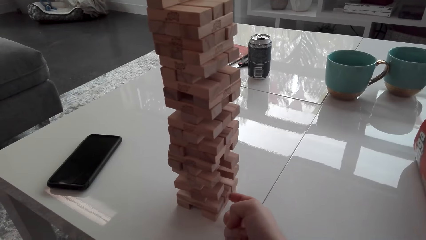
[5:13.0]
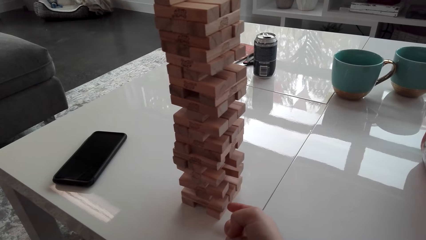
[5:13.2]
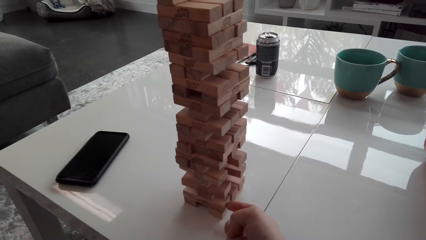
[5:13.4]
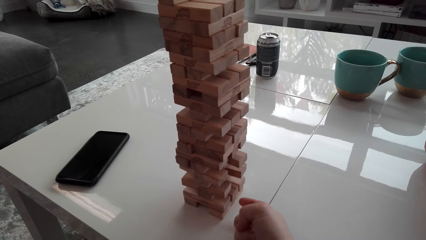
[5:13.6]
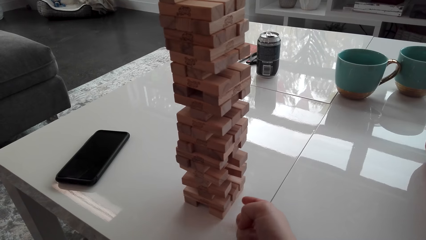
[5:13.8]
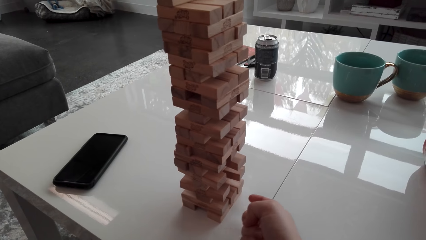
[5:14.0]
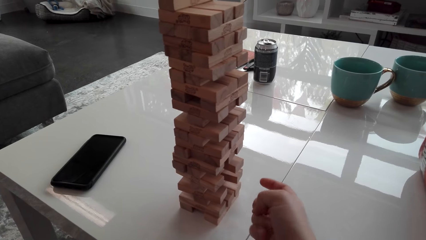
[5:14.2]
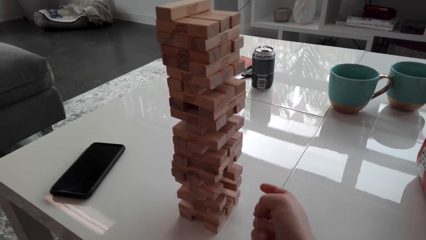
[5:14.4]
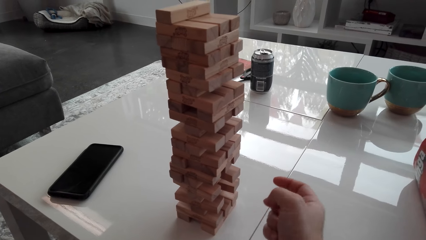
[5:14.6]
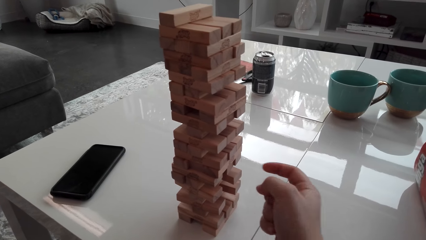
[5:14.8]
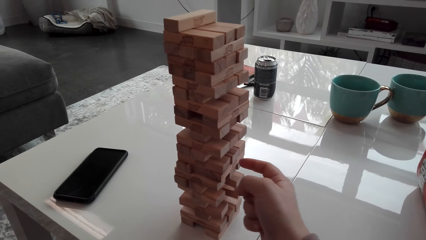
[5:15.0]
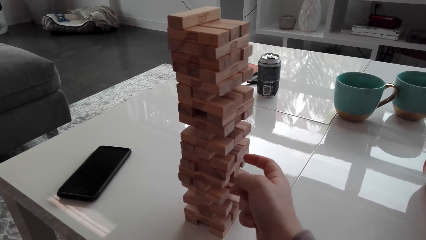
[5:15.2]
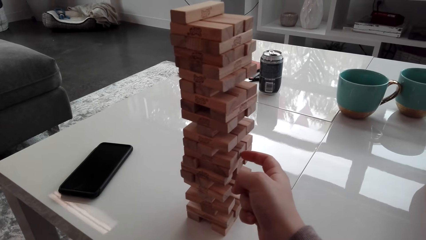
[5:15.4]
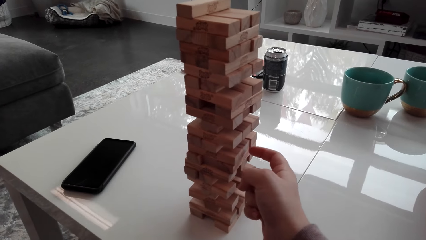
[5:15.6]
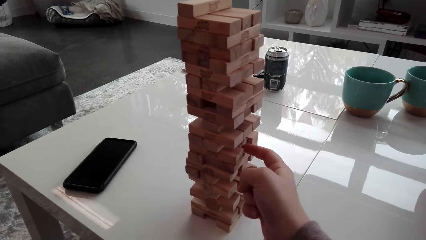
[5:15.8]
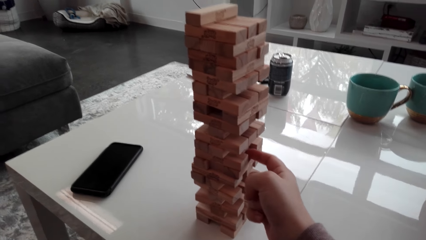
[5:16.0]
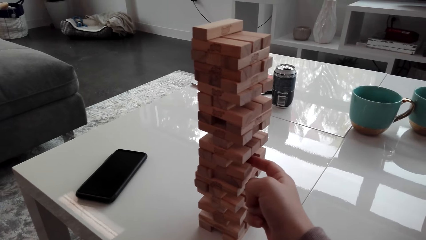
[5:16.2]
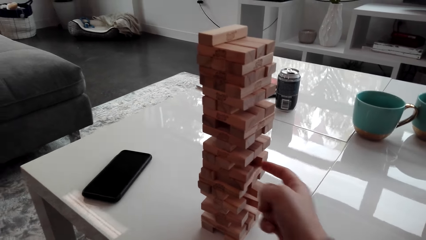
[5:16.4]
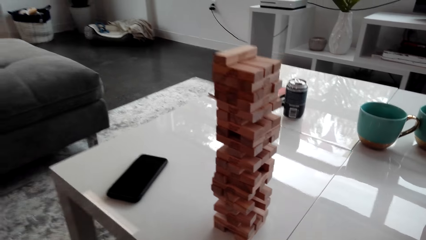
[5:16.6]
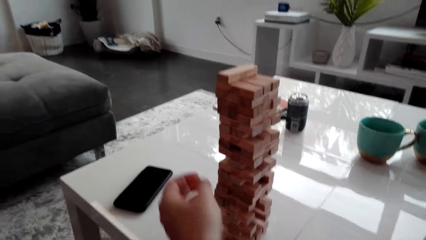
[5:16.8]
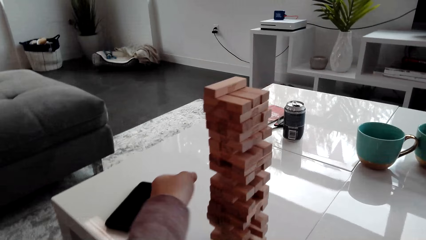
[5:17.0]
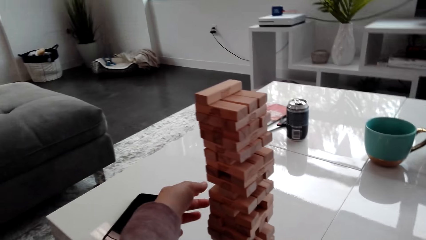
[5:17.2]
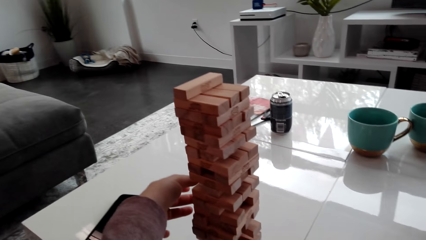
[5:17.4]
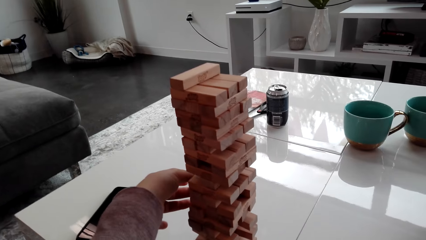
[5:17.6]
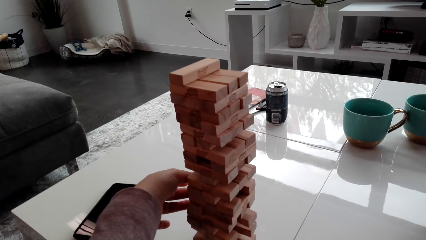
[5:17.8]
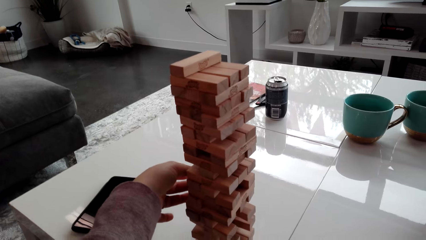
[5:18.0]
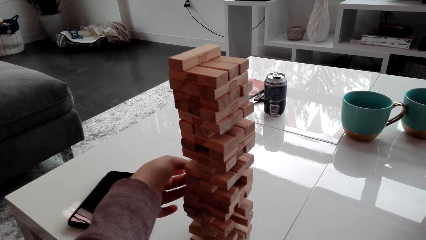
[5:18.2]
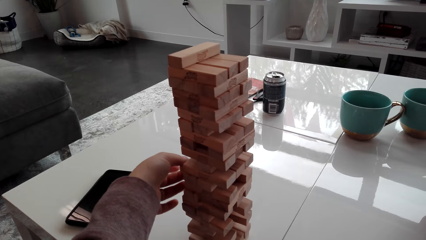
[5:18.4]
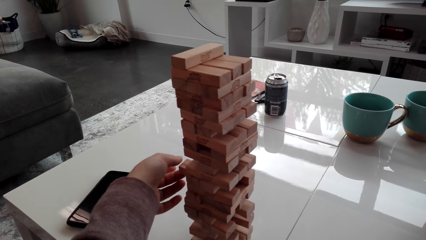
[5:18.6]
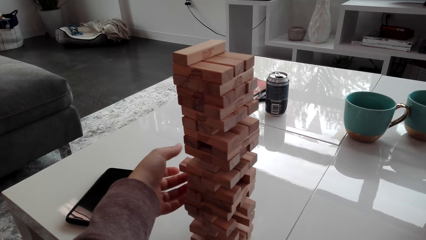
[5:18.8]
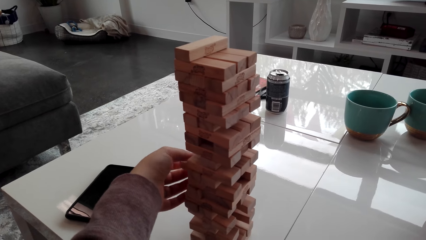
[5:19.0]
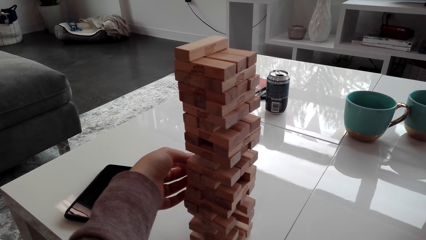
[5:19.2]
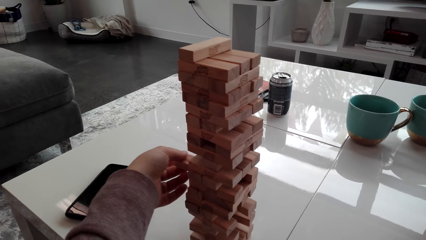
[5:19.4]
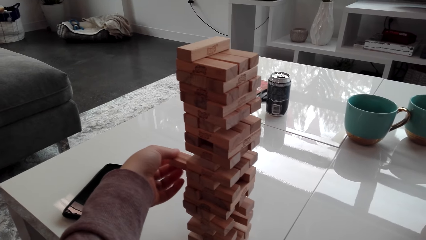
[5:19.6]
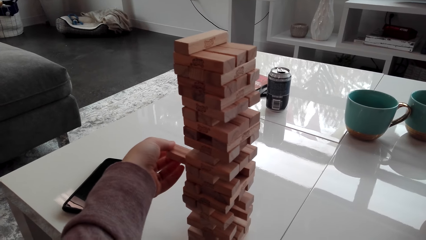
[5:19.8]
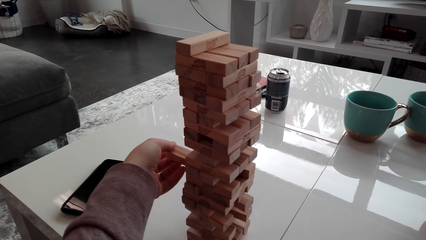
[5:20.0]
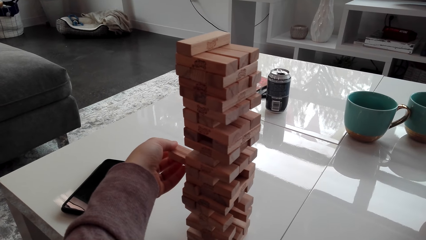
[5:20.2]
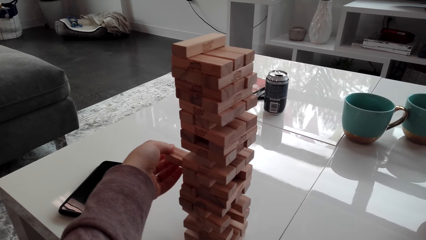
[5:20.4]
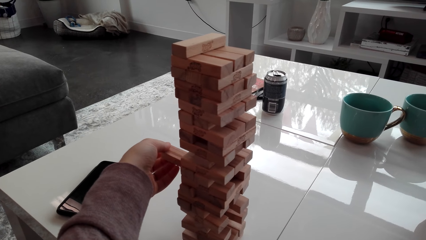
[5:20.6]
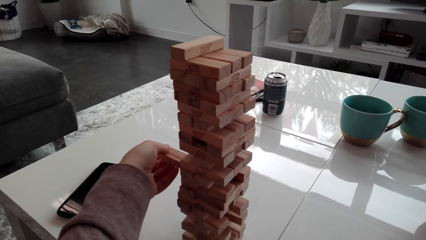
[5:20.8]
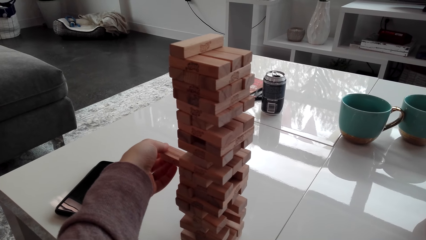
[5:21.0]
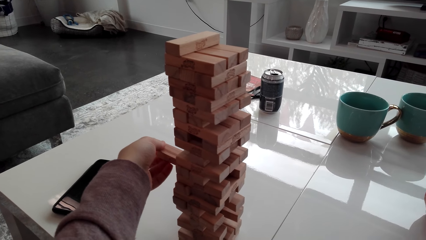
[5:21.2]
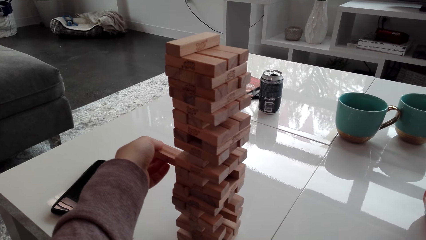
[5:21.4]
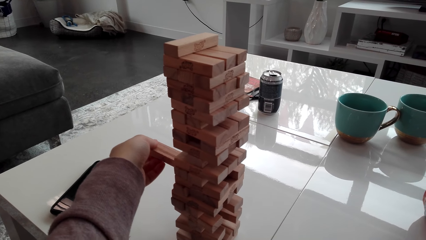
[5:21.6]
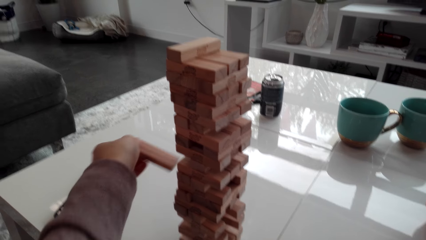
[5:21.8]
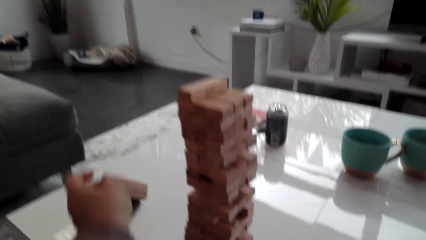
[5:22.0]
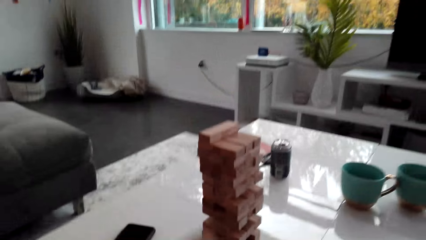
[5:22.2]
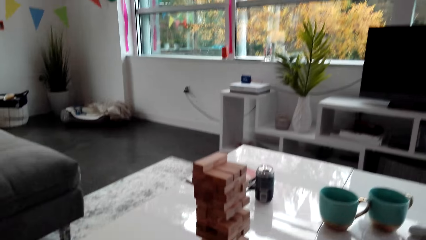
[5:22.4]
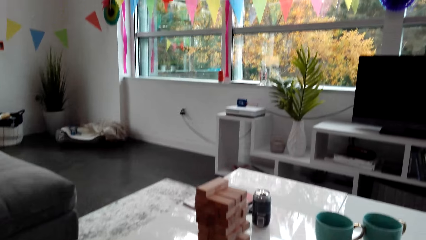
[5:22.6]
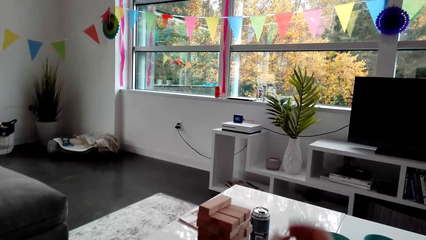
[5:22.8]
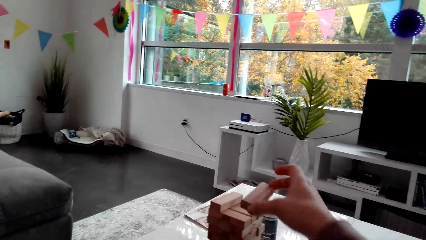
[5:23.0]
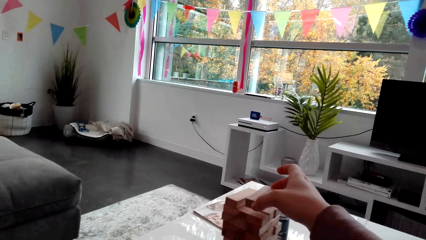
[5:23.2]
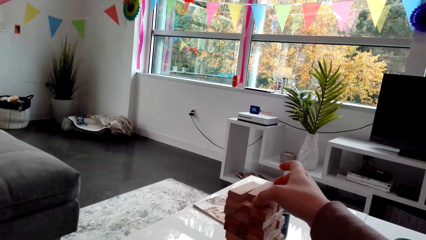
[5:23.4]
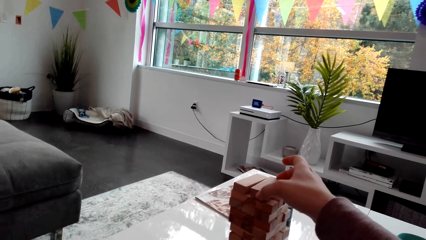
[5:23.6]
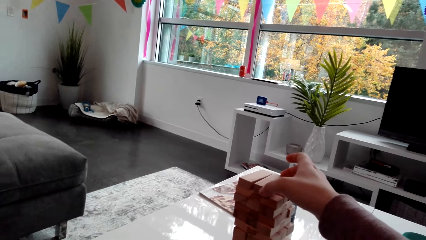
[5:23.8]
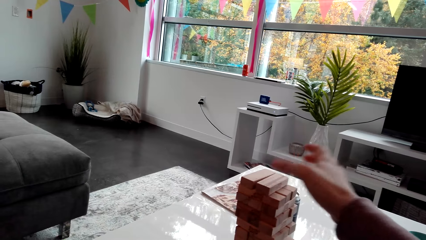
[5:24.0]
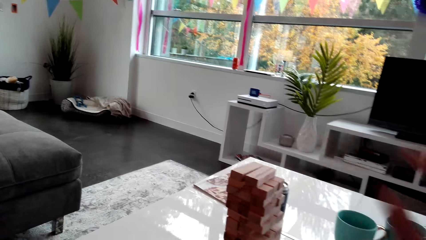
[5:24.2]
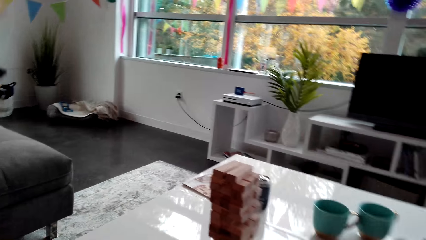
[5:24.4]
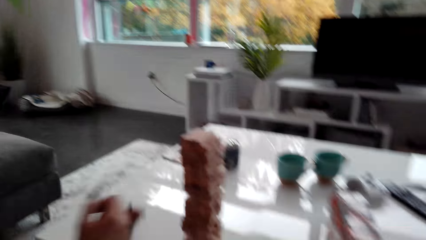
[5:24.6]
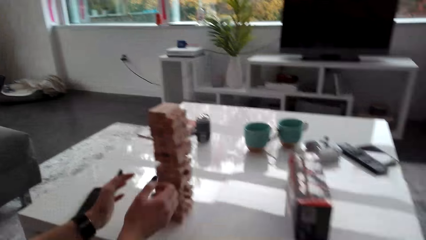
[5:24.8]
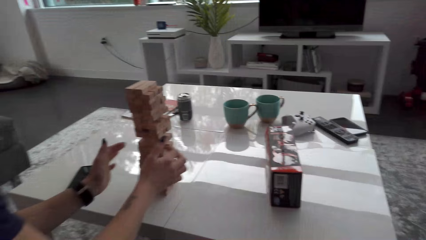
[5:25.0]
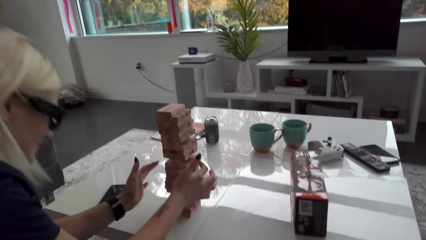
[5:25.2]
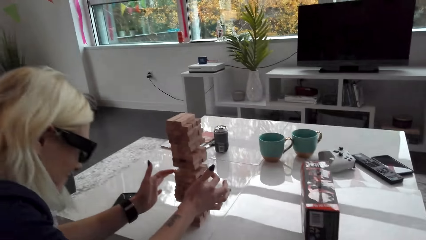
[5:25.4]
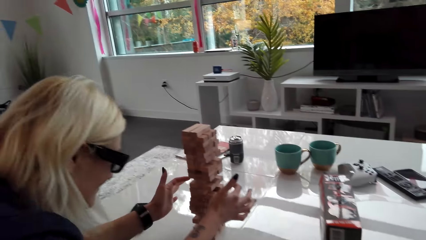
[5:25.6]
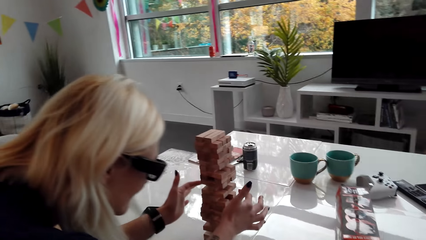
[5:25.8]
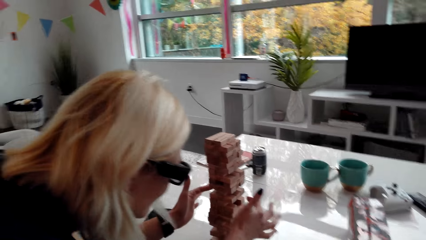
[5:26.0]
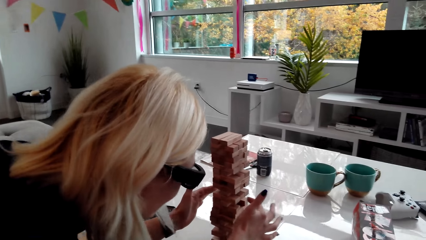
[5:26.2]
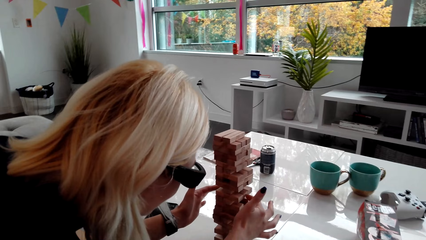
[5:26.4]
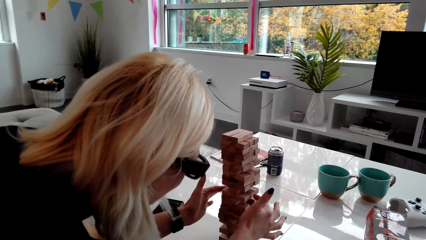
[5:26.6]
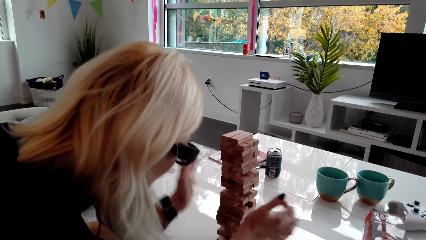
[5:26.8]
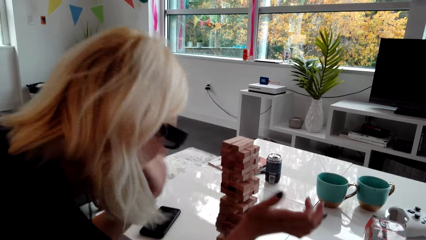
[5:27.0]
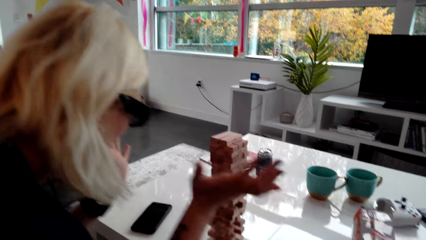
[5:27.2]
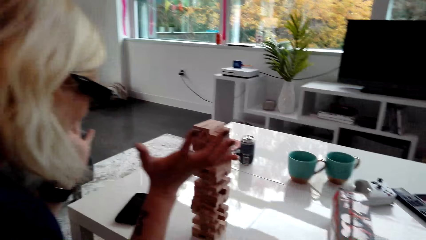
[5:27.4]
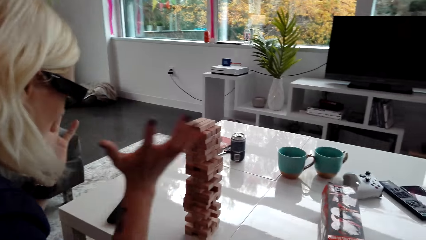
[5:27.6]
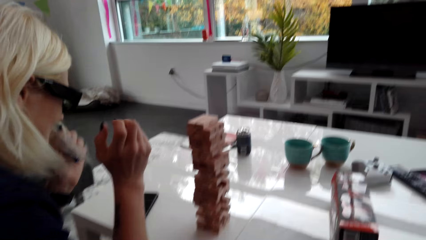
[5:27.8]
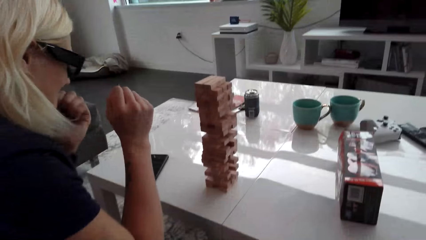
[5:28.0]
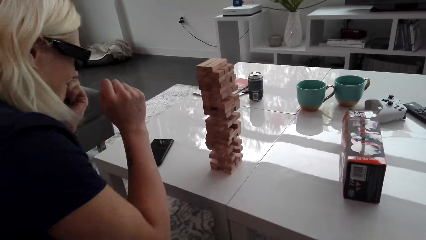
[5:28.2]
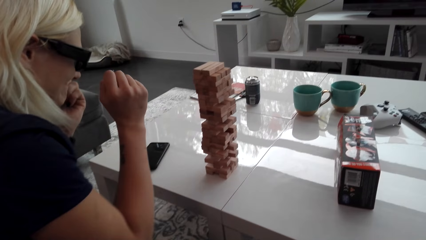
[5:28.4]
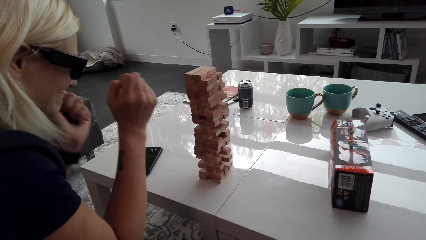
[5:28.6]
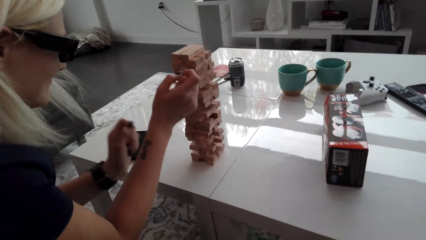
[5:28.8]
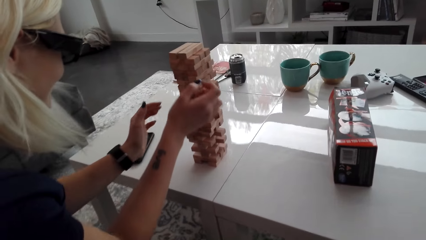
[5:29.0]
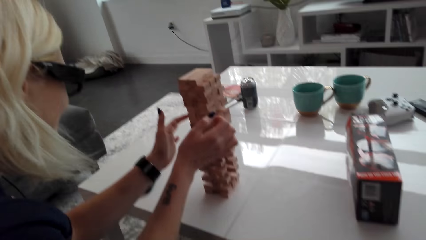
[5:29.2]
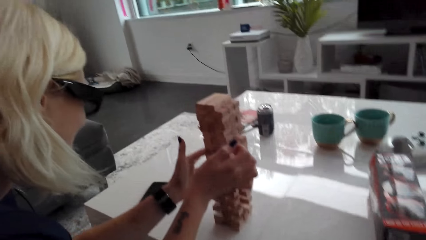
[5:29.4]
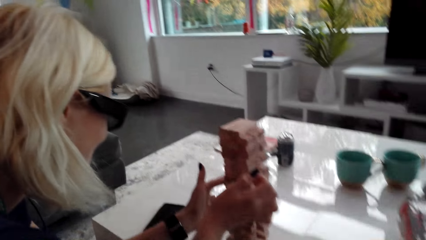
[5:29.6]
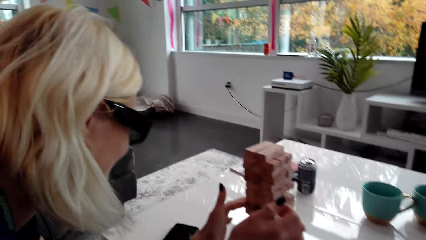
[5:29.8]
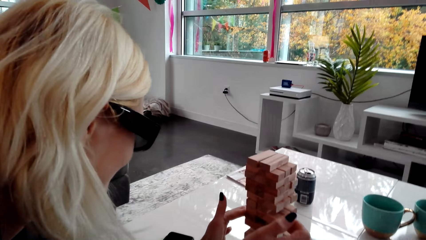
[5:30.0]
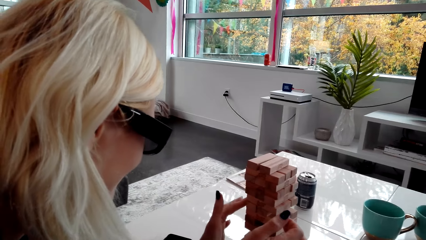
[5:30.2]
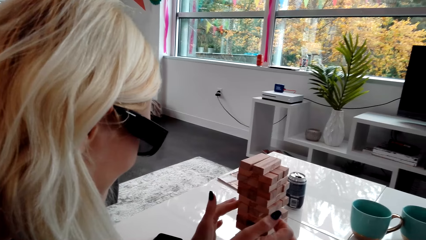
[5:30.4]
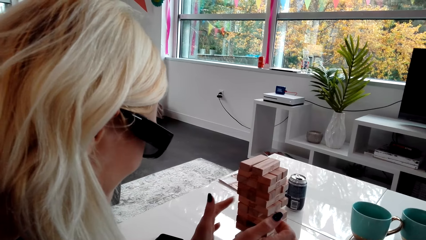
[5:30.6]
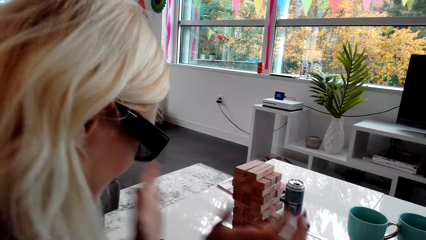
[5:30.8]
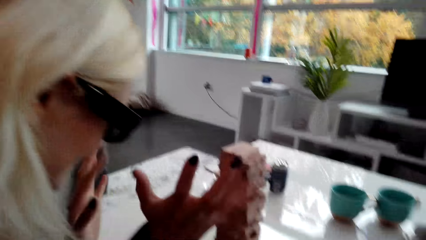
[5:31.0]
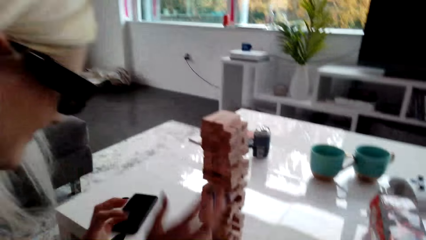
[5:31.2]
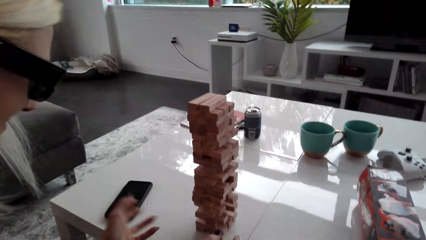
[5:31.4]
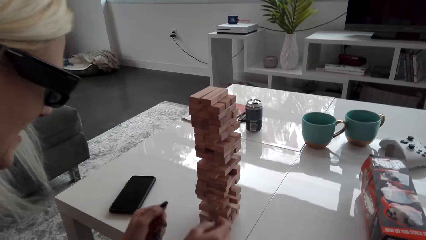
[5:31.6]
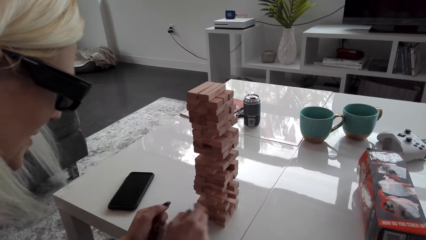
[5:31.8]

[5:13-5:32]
The camera wearer taps blocks on the tower. They pick a block or wood brick from the tower. They place the wood brick on the topmost level. A lady stares at the tower.
